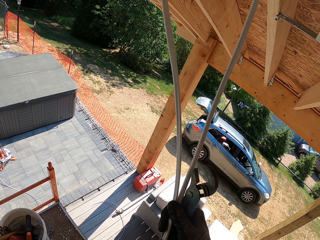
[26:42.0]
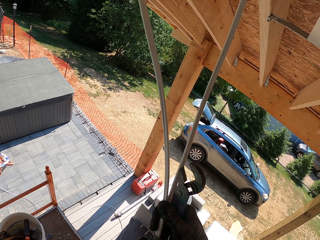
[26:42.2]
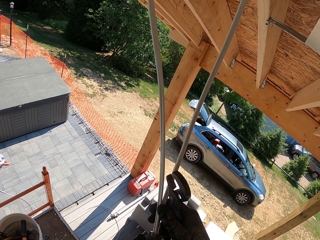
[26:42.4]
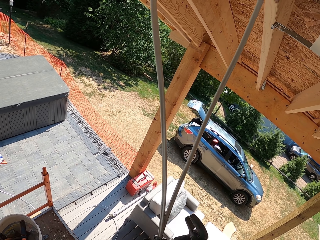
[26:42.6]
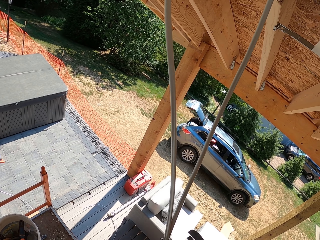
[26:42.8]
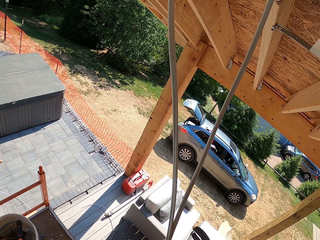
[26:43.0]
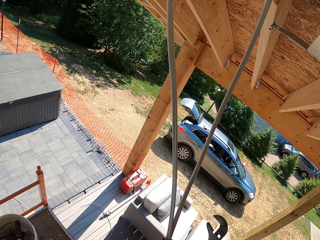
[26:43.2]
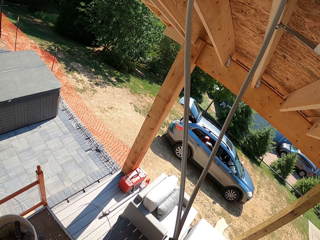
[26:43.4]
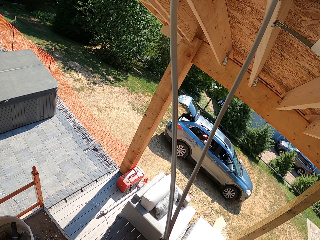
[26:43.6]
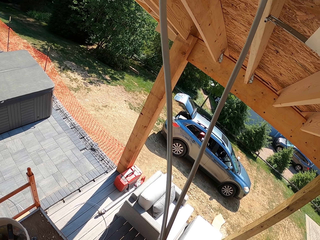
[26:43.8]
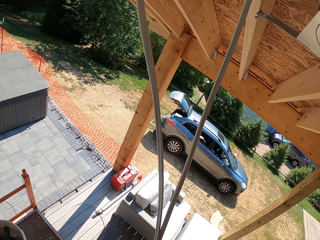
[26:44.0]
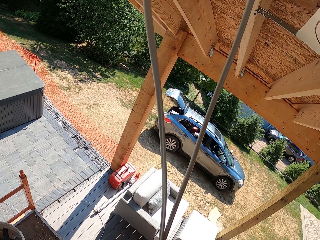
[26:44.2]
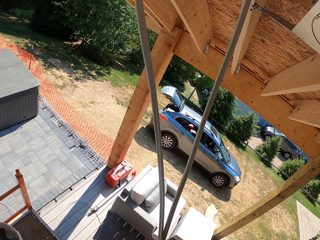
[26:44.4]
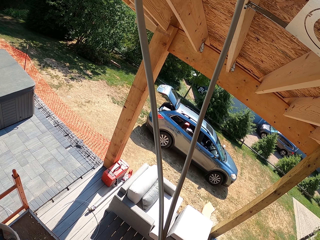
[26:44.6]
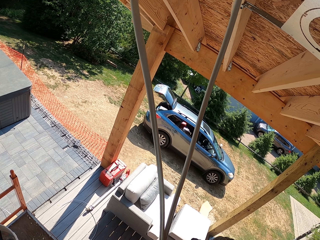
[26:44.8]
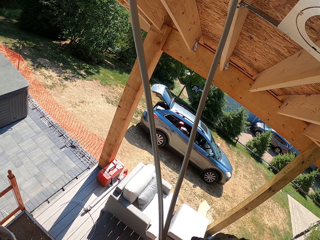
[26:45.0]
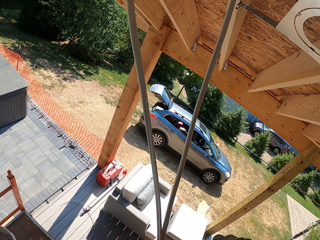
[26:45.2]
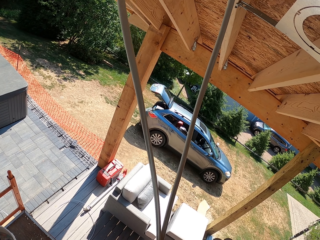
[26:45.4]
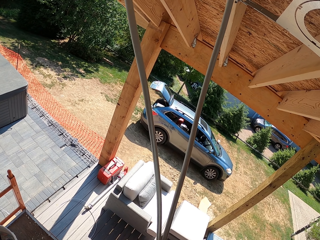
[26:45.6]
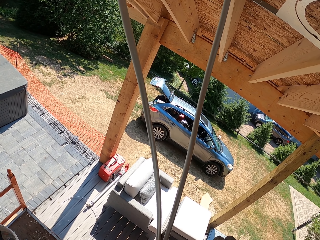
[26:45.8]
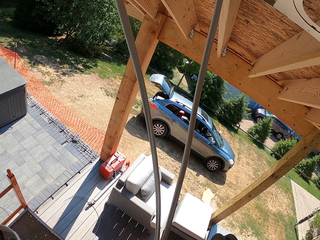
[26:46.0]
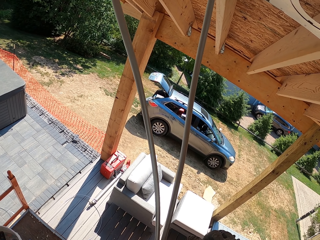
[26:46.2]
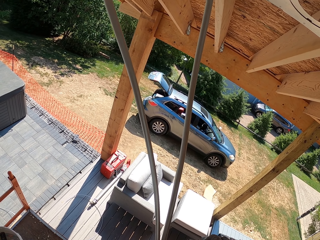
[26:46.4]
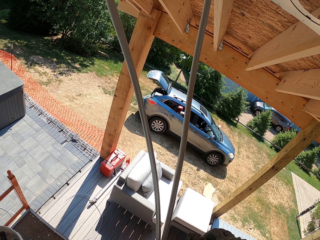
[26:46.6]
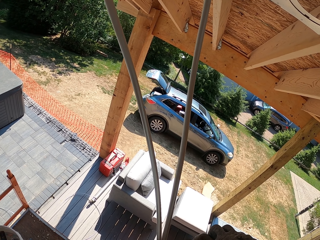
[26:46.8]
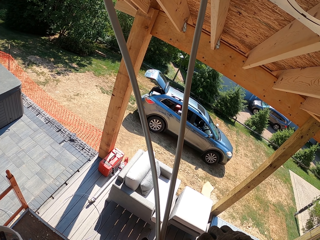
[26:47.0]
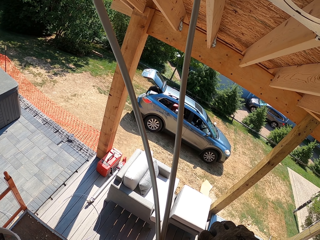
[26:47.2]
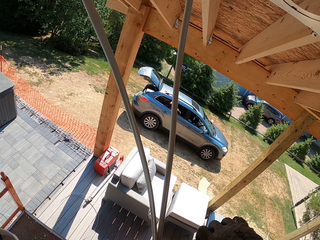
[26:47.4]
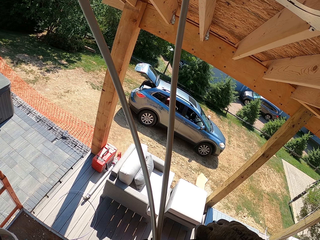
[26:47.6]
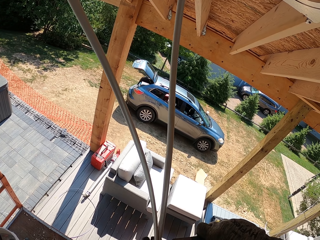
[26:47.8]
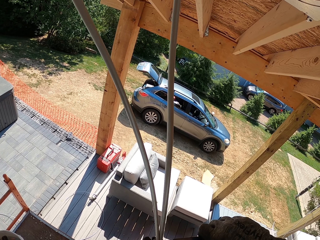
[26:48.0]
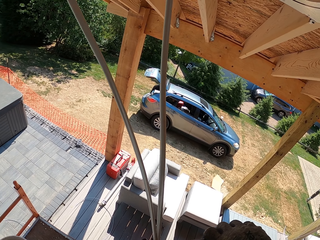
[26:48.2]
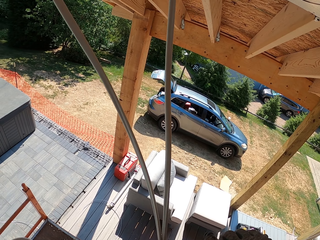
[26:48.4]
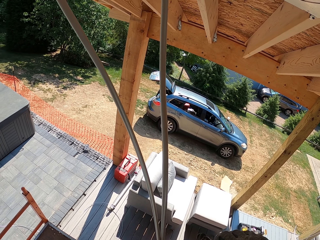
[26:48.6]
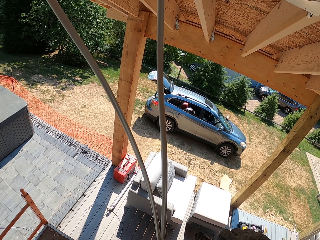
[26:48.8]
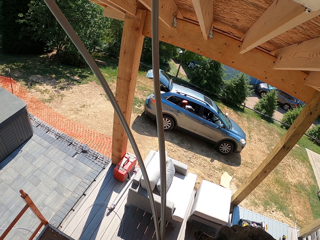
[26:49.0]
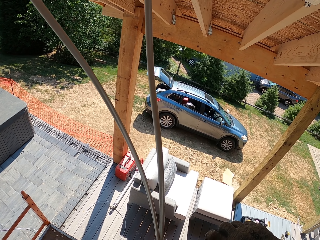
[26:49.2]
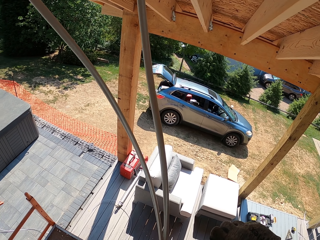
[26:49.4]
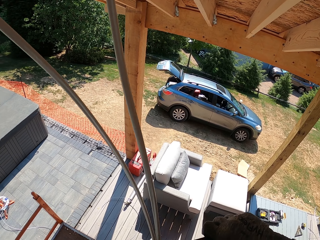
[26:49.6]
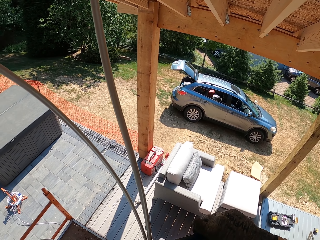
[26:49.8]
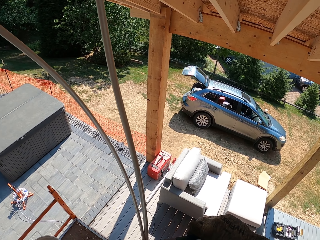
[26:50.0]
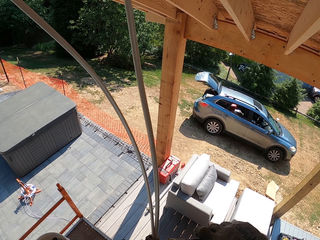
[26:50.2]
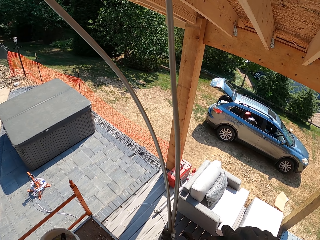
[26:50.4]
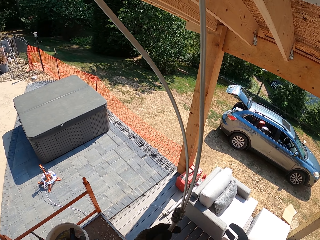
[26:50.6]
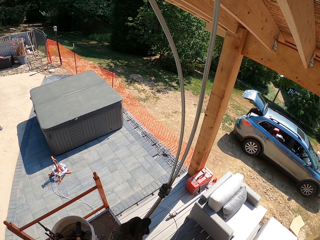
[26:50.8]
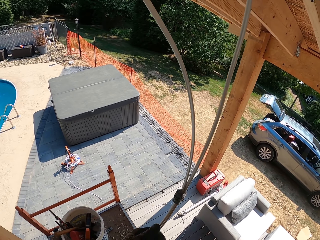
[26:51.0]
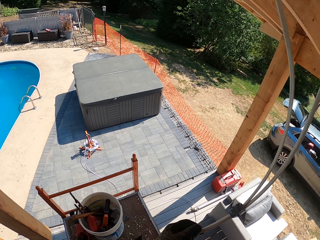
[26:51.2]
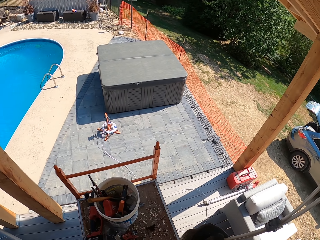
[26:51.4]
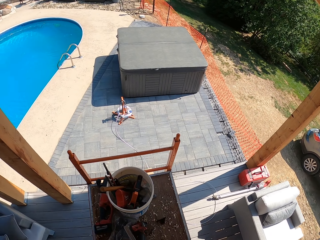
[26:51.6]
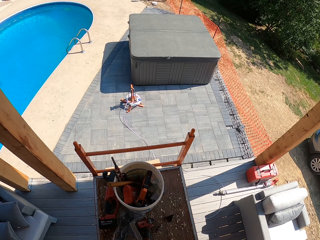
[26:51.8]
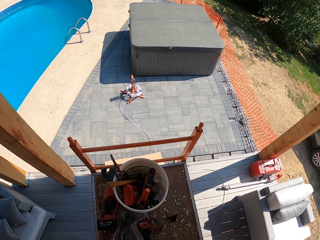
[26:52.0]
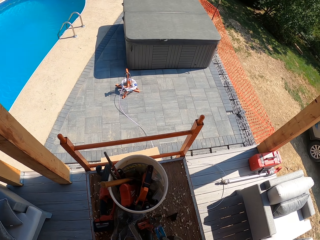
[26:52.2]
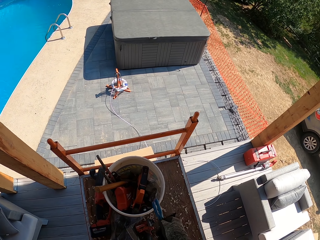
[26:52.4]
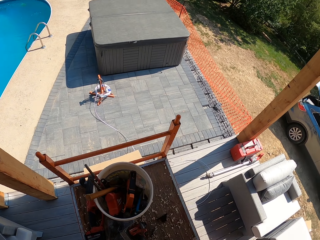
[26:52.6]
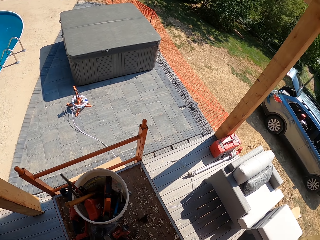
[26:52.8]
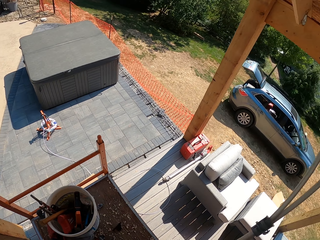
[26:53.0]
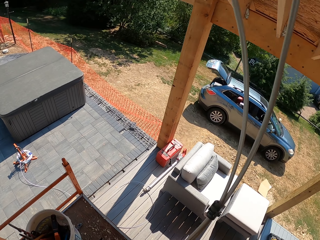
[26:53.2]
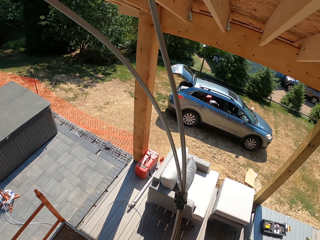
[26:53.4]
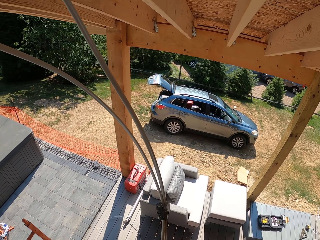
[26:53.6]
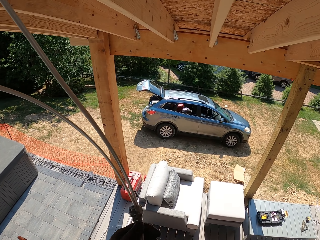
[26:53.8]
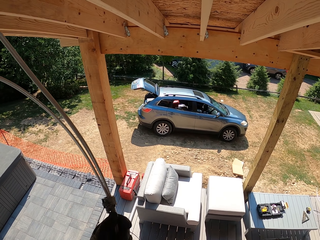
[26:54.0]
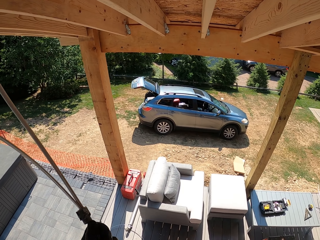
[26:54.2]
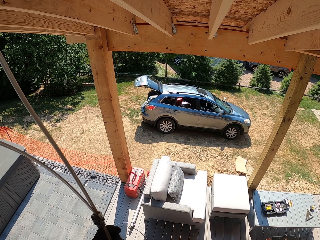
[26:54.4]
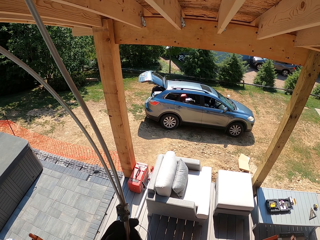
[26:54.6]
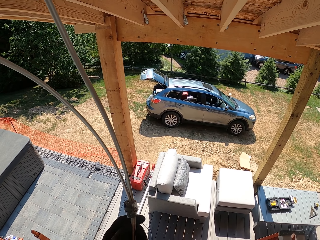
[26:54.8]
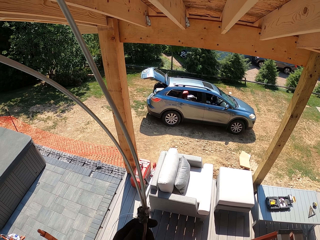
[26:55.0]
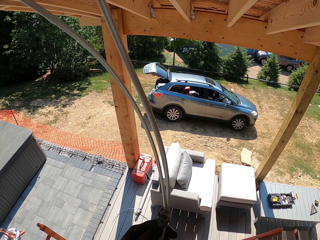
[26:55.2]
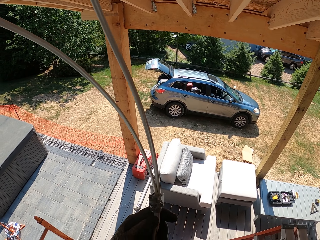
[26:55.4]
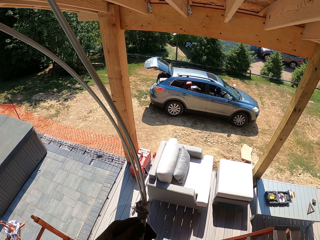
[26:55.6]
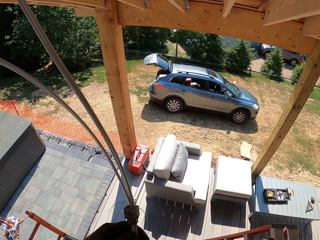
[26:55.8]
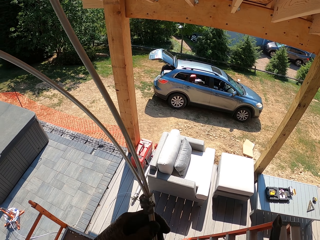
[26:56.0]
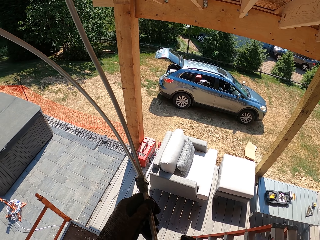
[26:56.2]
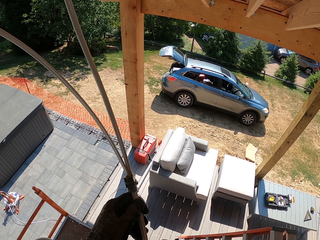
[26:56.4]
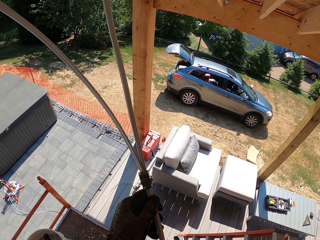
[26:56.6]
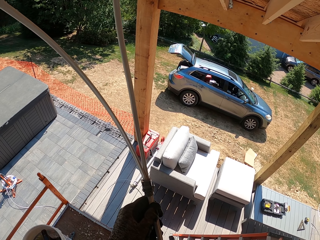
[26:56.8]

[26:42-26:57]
The camera wearer tightens the plug with the pliers. They hold the wire. They throw the adjustable pliers into the bucket. They hold the wire.

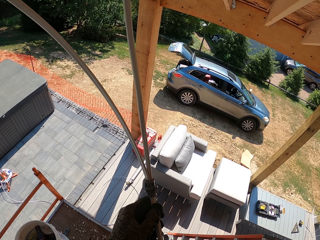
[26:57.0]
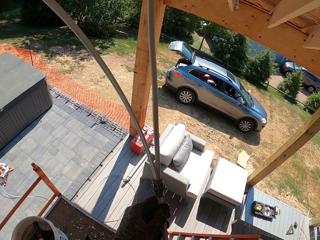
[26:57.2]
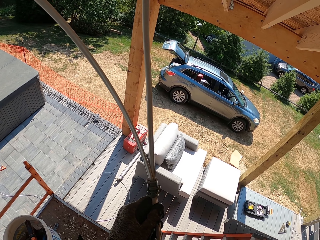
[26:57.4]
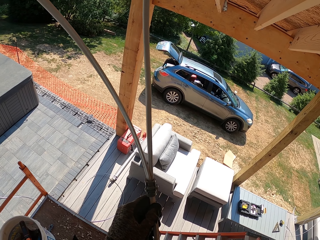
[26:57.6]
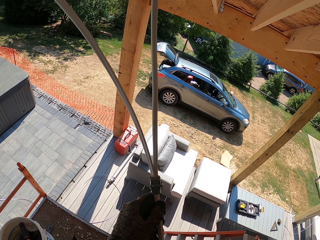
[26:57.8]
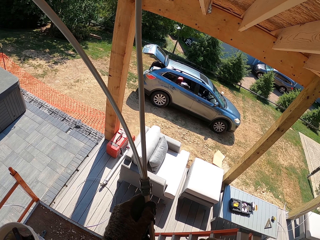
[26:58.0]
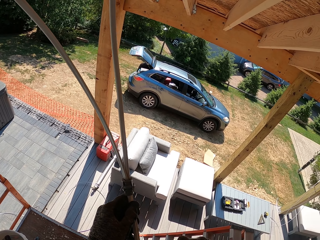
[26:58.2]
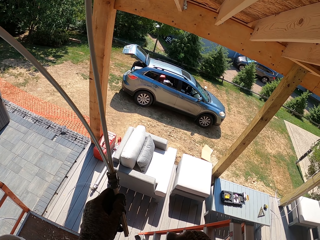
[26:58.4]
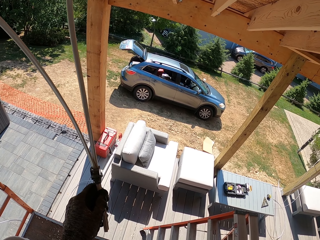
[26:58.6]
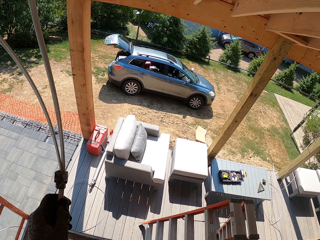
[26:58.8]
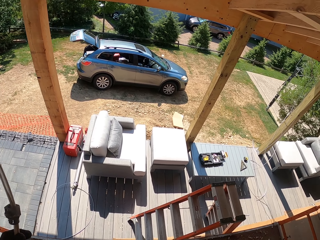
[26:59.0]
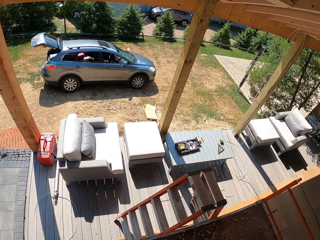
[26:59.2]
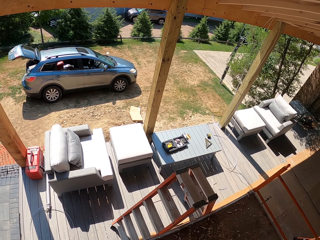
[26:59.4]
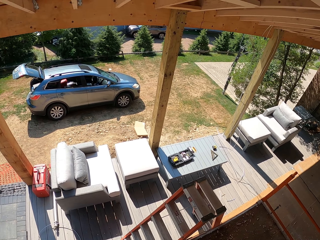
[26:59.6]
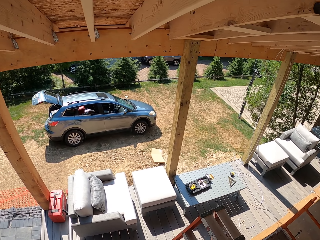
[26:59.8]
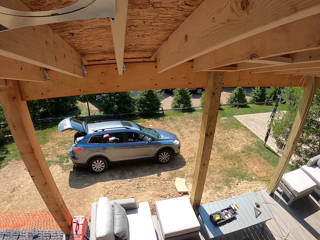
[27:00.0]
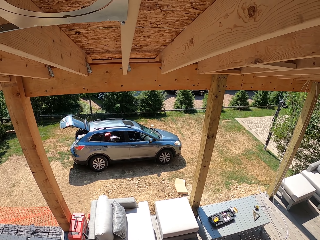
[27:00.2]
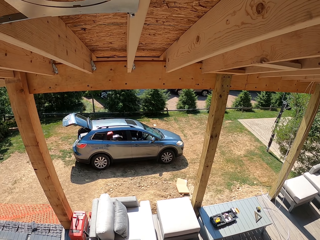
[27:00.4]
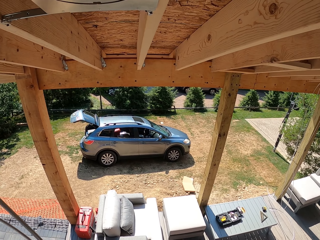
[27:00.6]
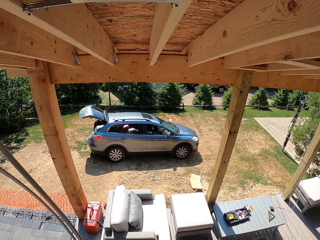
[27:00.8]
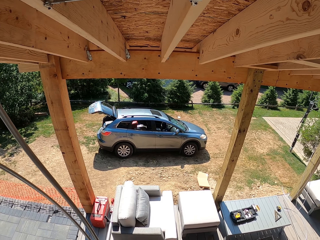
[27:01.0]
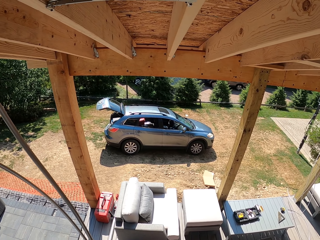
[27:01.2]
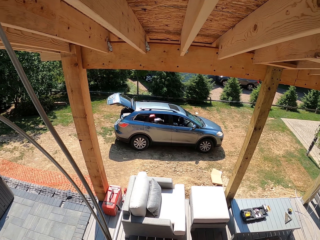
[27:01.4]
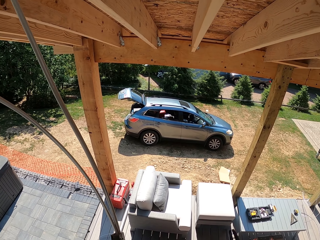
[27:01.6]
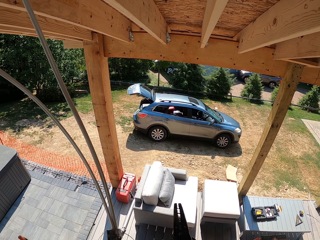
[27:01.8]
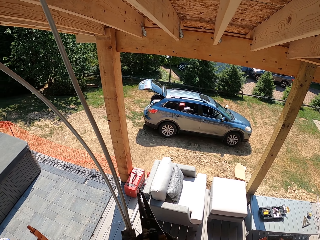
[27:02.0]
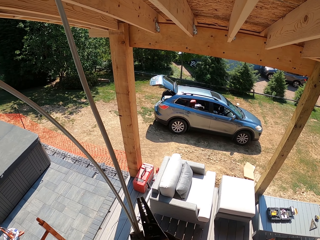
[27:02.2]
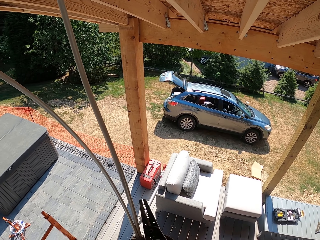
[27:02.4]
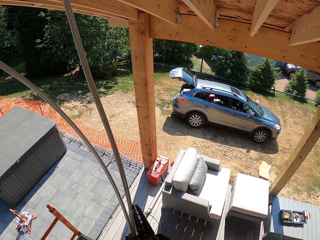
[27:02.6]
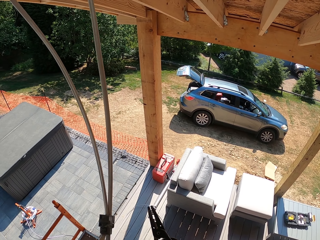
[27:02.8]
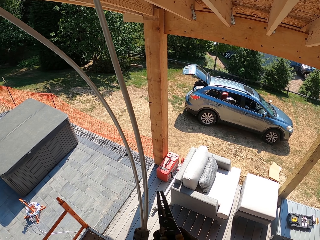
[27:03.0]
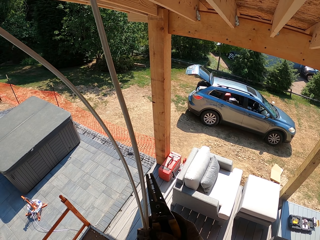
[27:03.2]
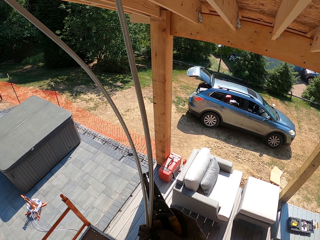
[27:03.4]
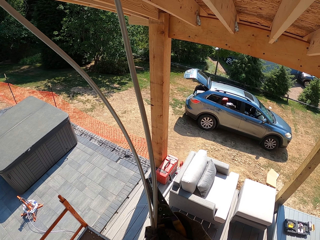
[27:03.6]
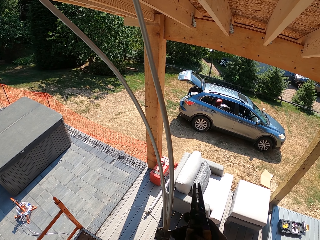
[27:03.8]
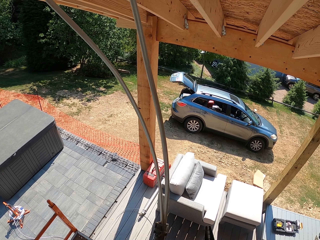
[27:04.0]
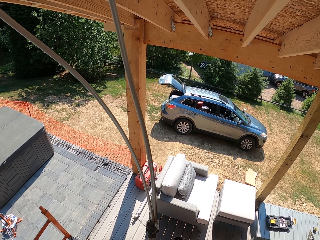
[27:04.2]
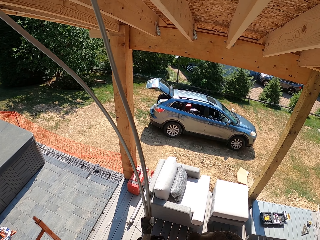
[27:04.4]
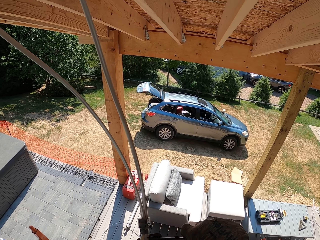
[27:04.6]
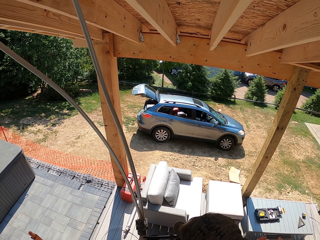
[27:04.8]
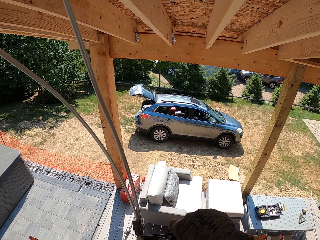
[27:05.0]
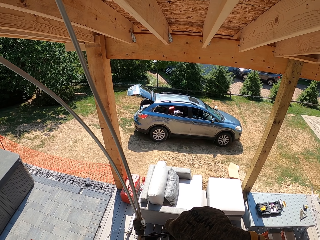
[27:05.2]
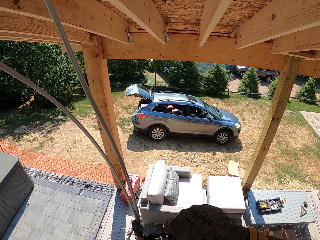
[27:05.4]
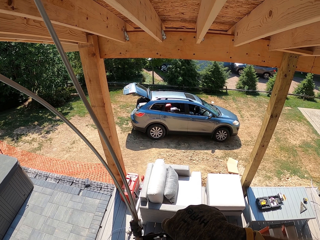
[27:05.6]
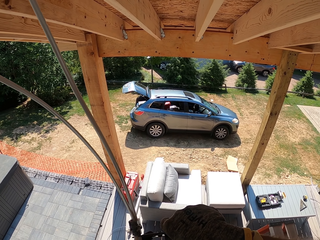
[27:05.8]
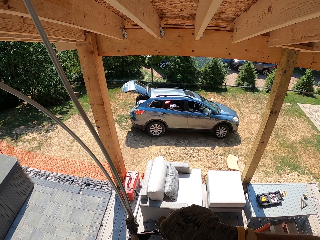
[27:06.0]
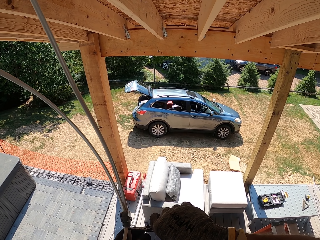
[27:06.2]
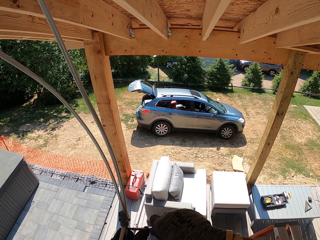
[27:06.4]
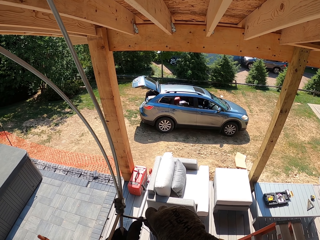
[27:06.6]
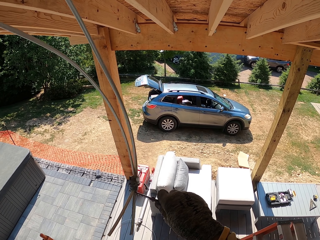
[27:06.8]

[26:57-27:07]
The camera wearer holds a wire stripper. They hold a wire. They strip the wire cover with the wire stripper.
